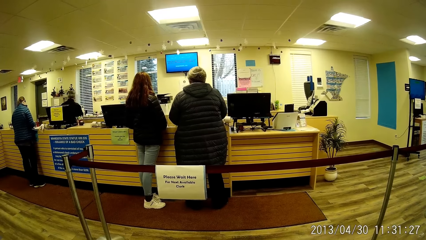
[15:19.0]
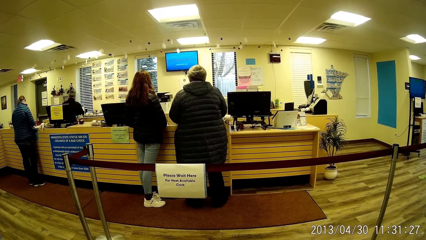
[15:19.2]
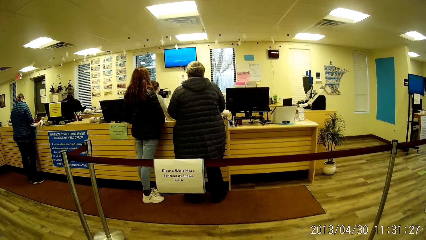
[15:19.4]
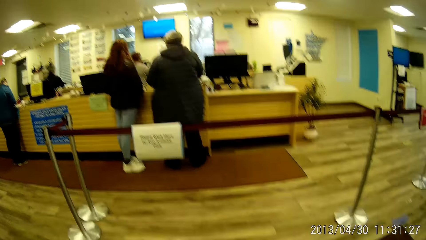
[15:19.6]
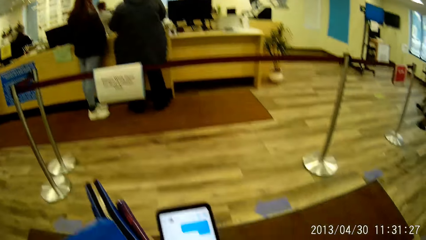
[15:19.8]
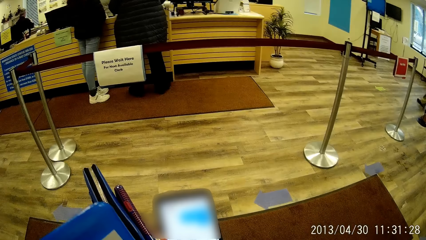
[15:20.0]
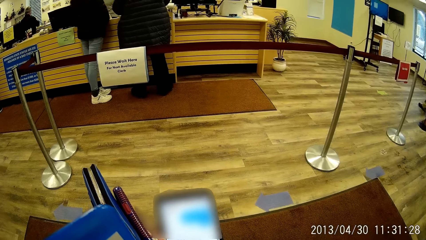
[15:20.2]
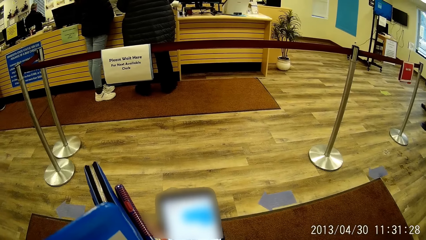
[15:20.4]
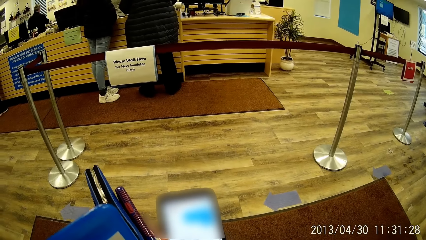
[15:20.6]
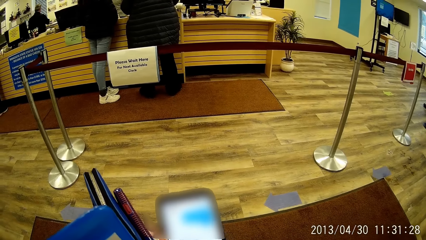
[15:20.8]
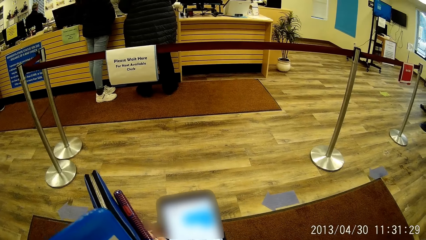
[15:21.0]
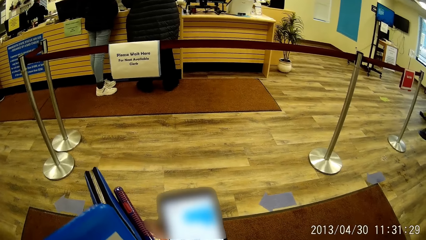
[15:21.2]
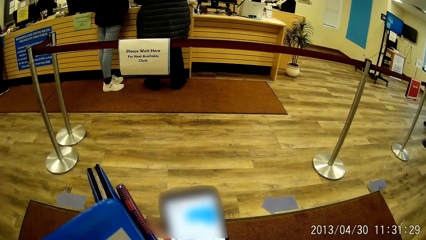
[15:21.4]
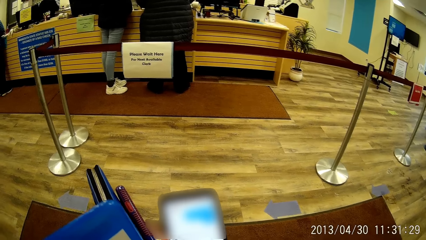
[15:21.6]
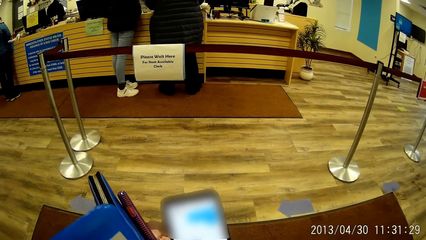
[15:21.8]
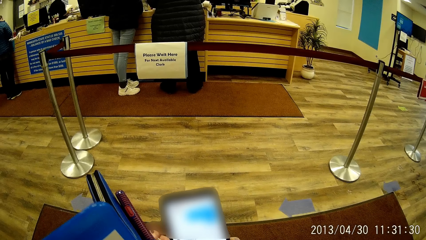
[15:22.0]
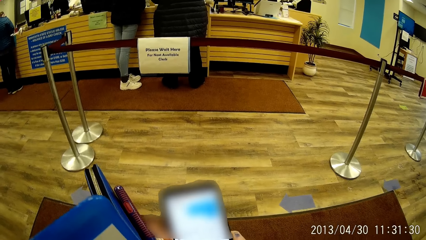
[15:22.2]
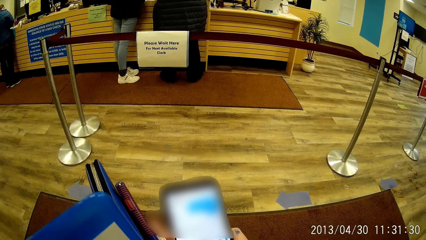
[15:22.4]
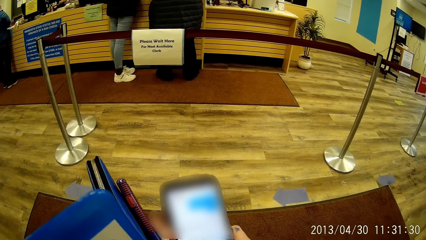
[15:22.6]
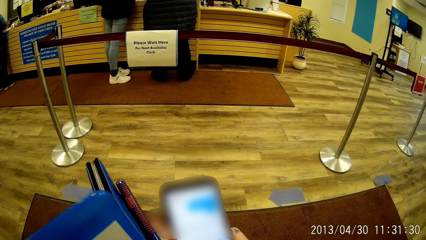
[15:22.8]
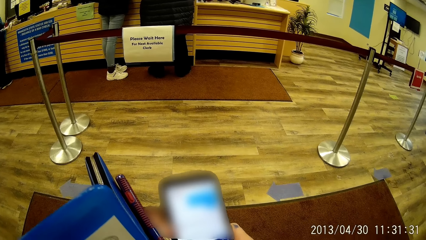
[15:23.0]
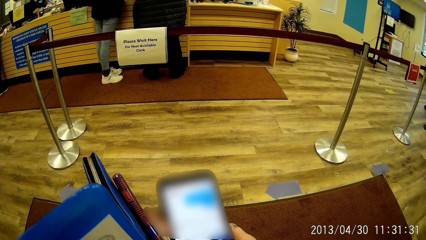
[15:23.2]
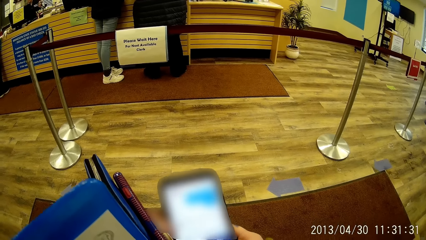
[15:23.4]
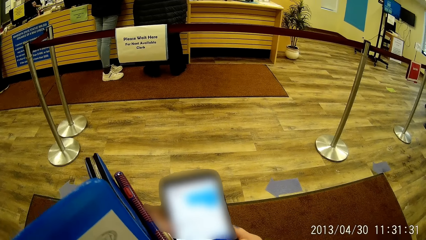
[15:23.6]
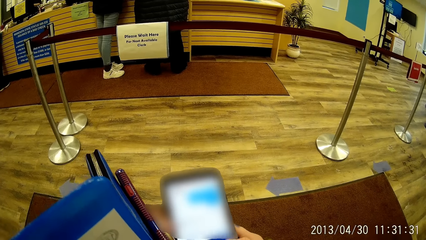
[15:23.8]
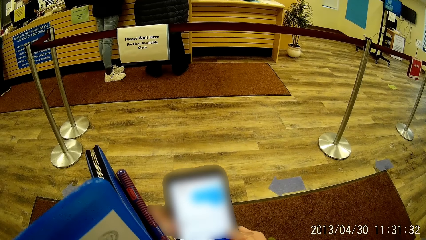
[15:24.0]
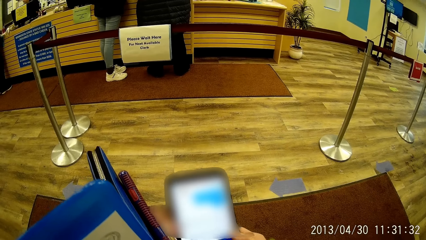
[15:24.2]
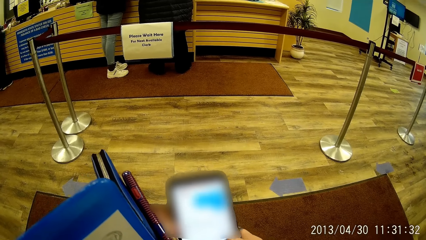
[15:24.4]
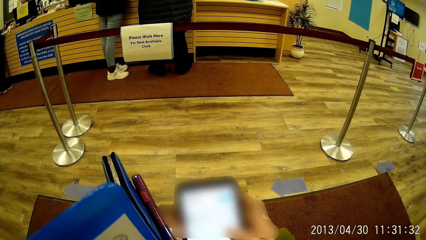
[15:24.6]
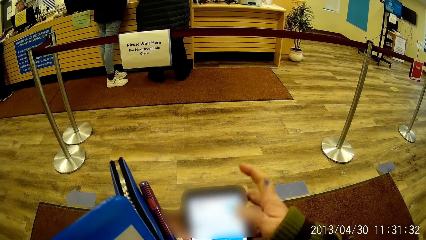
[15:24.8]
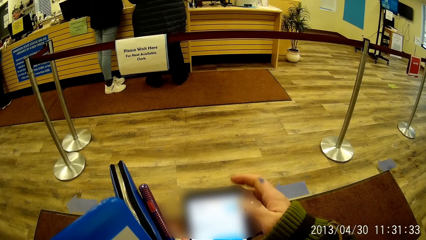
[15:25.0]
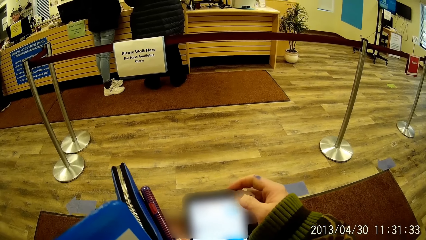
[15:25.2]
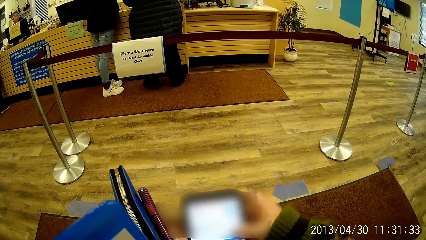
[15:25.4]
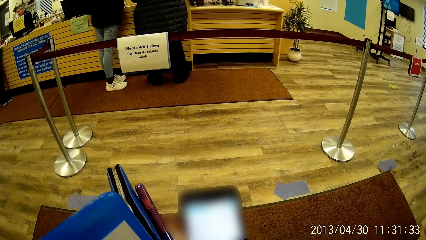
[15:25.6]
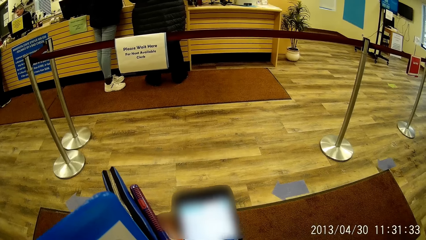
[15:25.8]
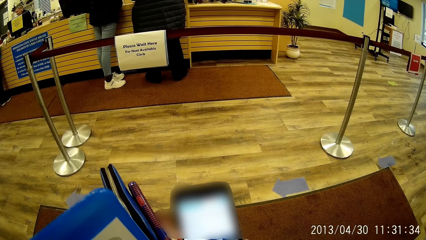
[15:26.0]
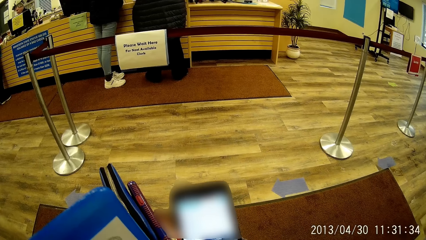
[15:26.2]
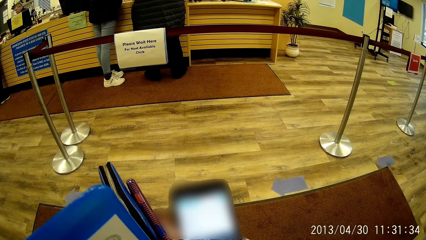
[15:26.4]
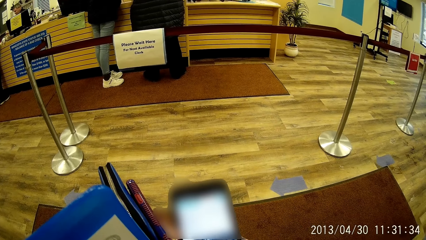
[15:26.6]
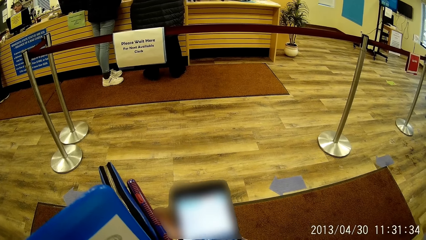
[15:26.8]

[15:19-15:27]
The camera wearer operates her phone with her right hand.

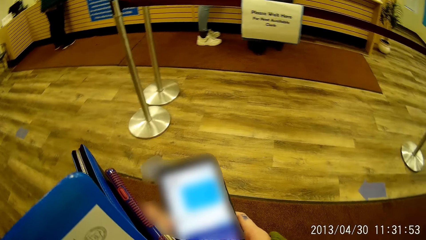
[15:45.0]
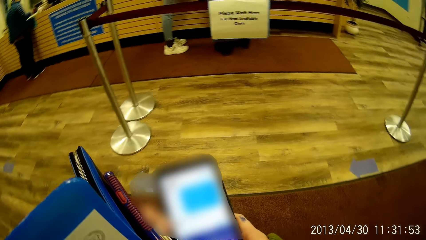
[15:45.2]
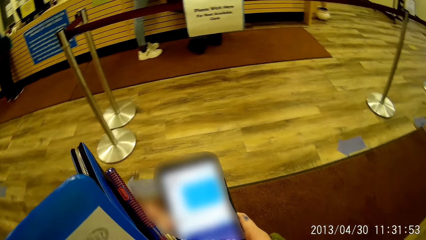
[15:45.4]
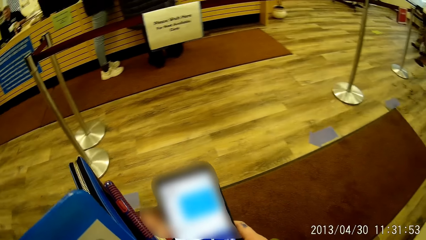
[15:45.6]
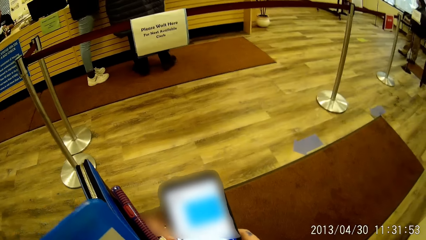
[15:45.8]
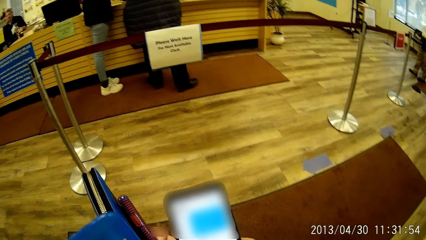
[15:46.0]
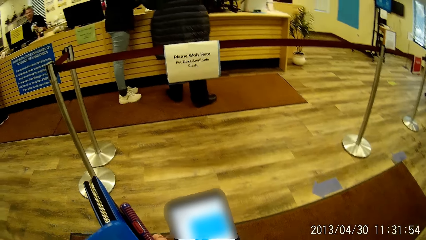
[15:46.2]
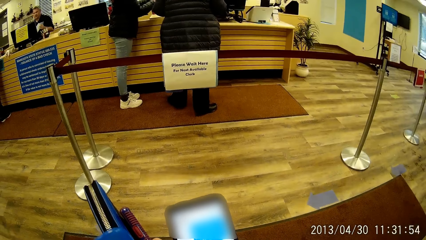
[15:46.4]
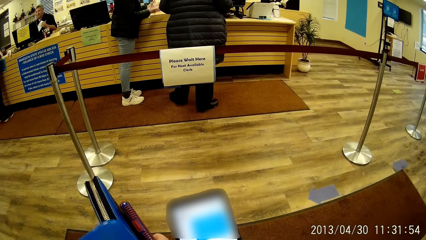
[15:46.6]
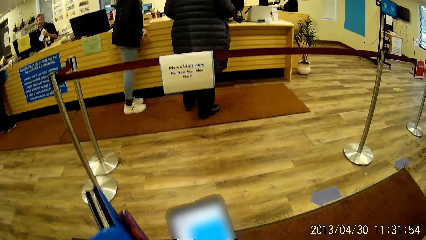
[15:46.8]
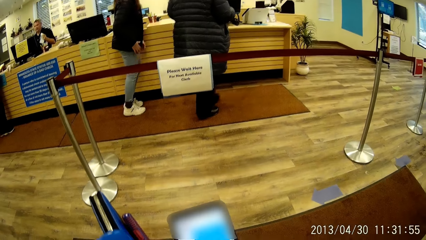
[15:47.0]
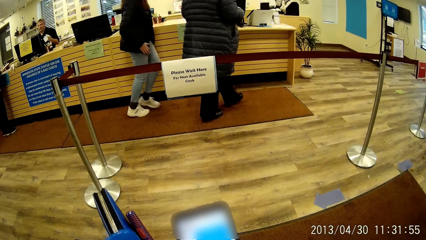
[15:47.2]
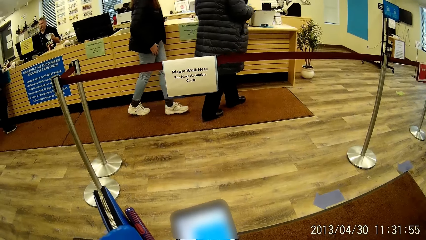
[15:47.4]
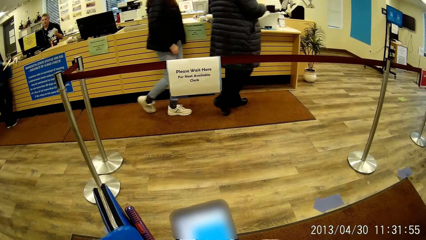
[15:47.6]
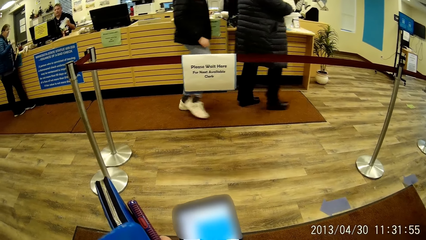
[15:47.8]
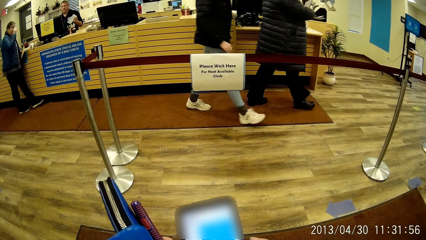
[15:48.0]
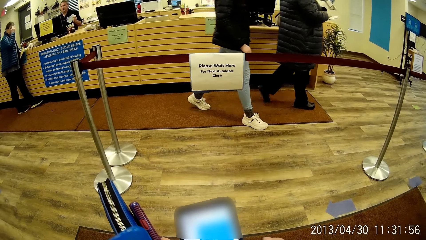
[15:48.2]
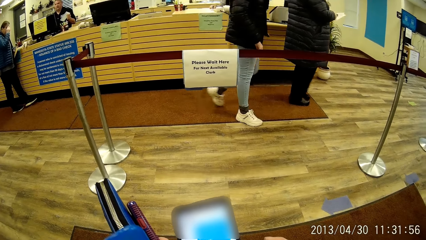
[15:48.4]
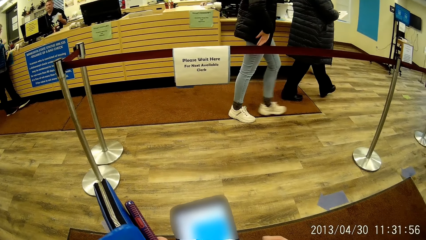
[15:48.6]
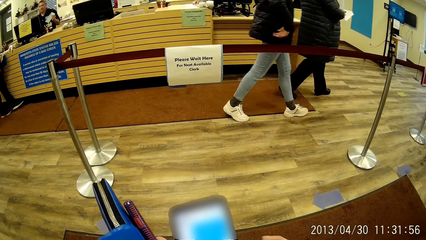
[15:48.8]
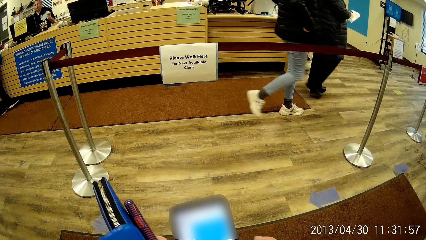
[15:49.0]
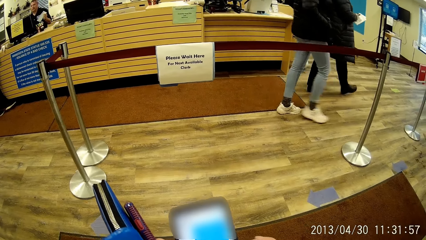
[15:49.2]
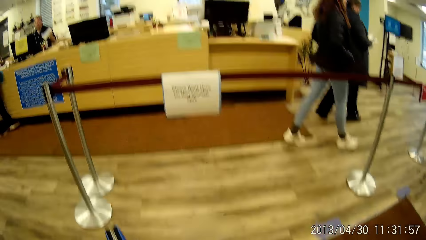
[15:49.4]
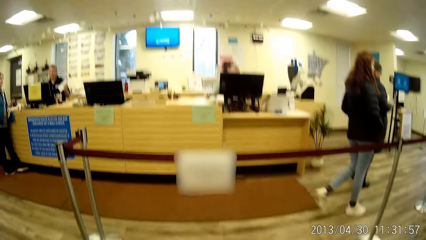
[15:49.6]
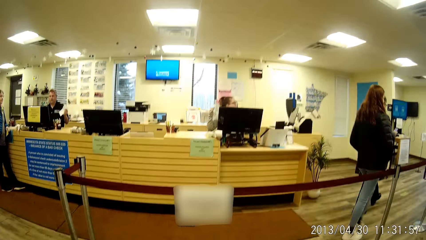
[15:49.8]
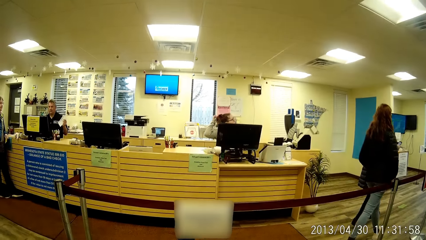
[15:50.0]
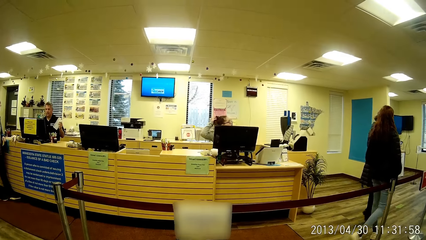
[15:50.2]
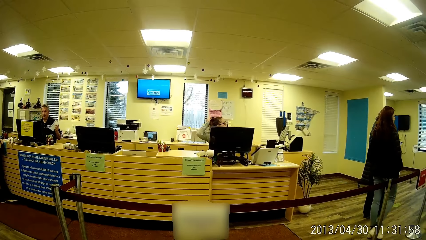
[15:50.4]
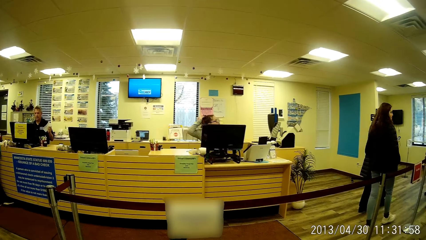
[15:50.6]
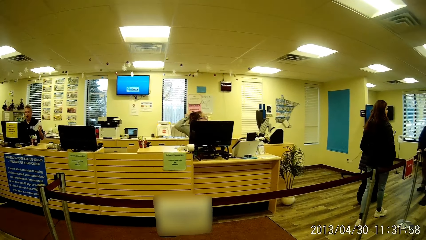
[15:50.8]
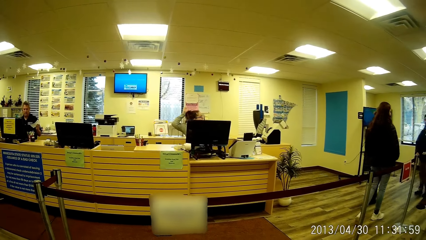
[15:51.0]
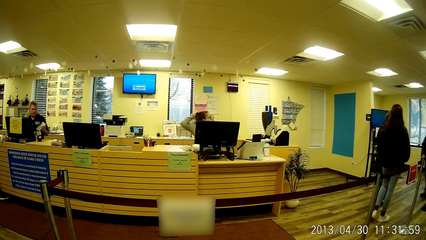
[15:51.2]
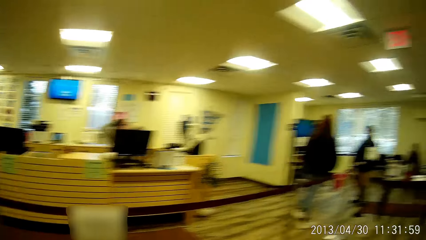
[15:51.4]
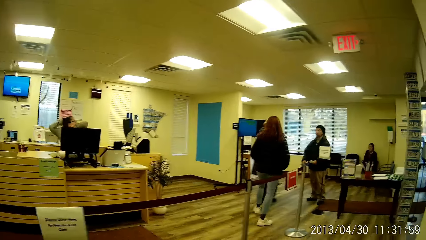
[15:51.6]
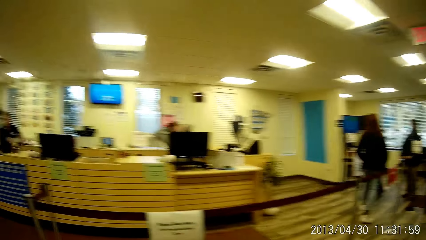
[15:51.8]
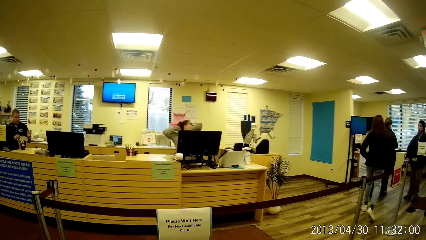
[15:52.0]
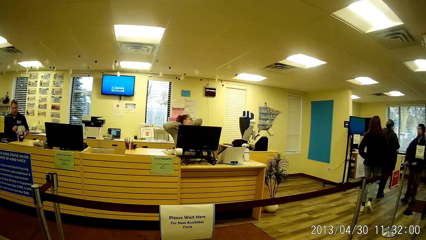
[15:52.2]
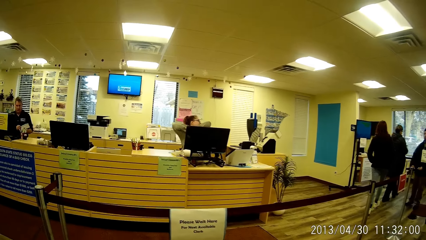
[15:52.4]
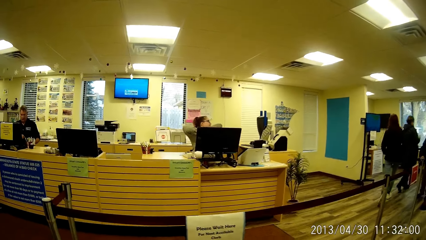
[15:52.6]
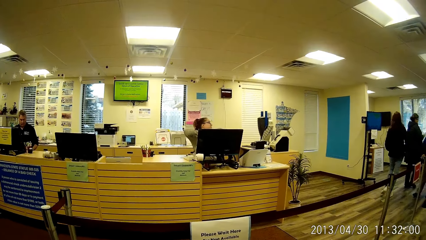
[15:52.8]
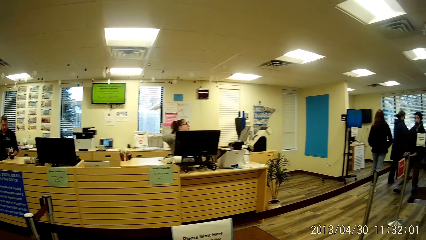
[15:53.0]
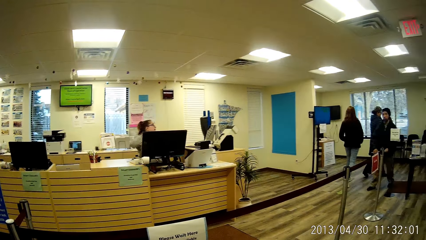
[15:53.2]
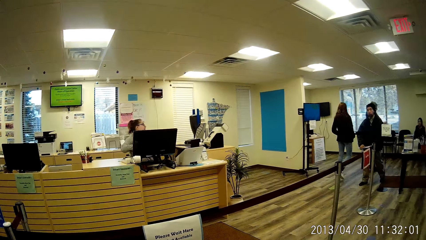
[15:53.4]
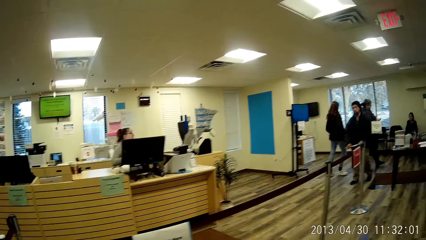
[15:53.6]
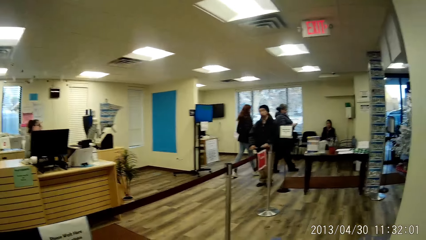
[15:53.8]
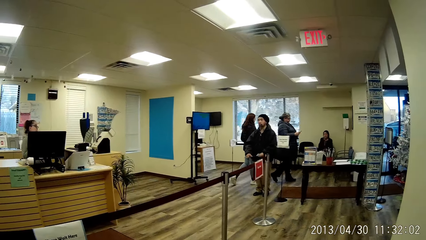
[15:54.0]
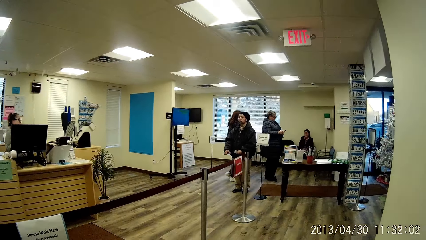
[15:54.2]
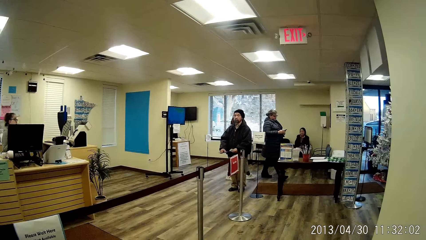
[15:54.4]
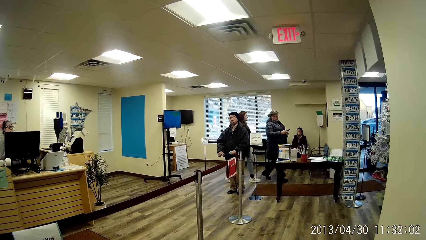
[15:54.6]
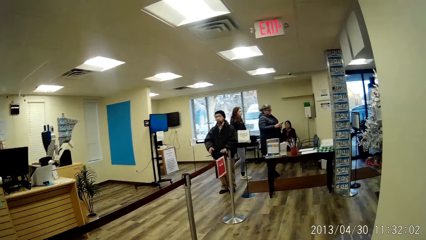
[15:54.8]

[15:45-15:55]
A woman leaves the front desk with another woman. The cashier stretches herself. The camera wearer moves towards the counter.
